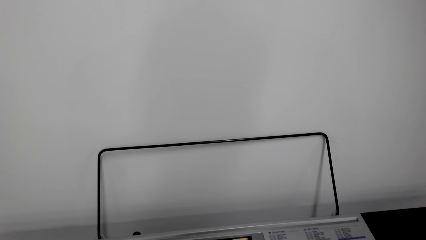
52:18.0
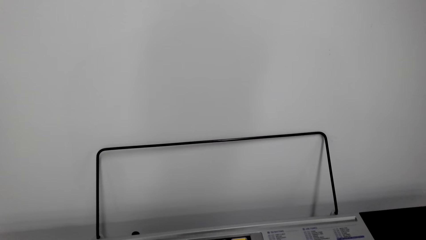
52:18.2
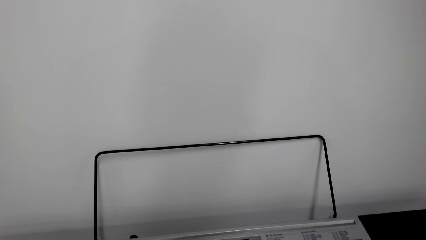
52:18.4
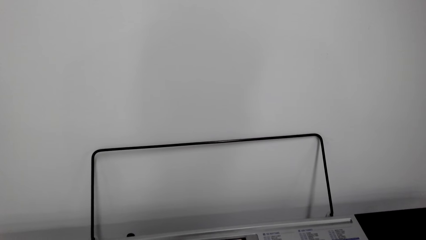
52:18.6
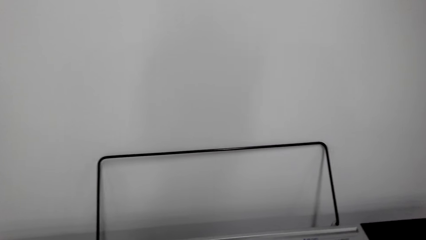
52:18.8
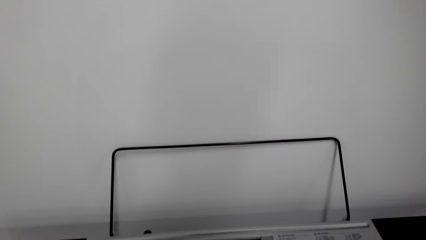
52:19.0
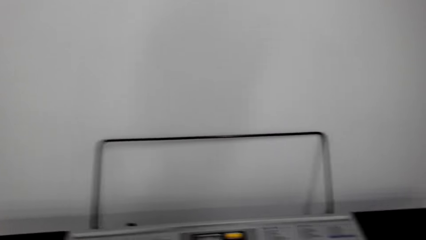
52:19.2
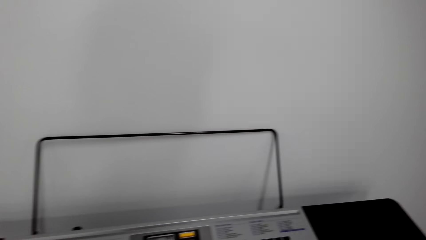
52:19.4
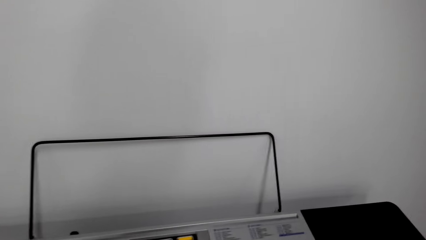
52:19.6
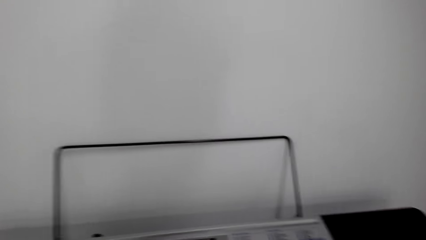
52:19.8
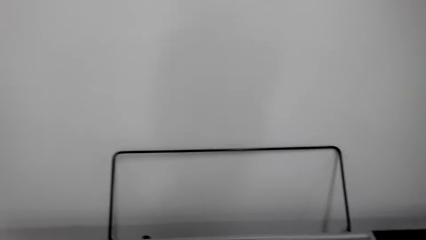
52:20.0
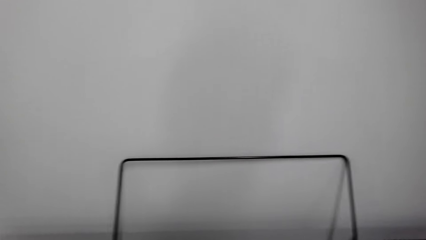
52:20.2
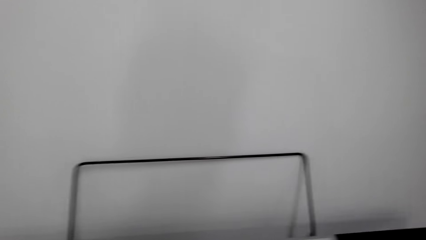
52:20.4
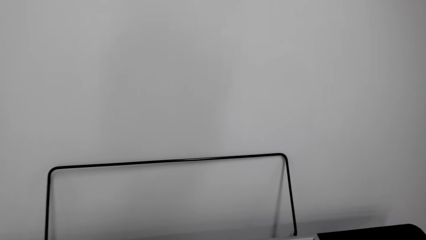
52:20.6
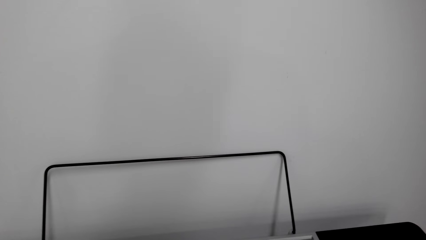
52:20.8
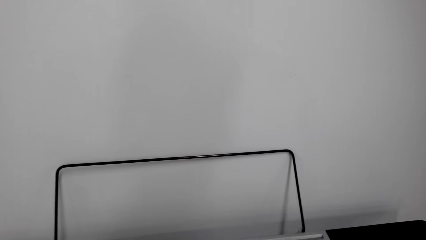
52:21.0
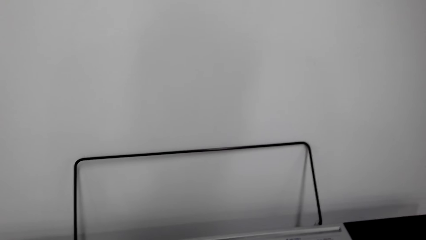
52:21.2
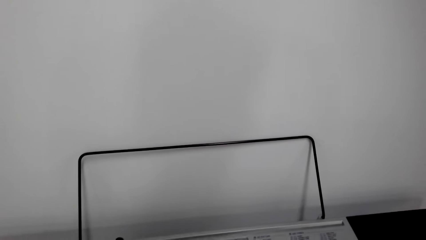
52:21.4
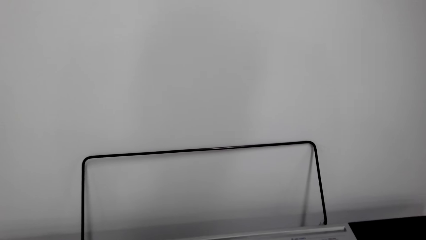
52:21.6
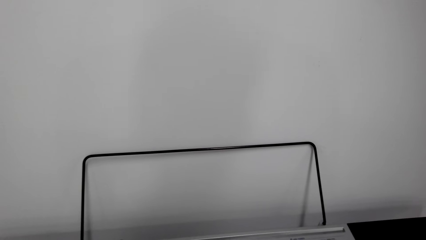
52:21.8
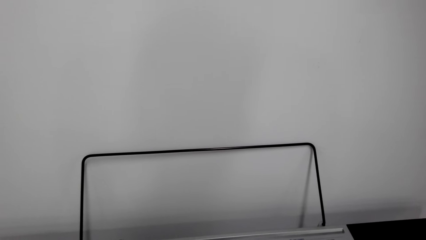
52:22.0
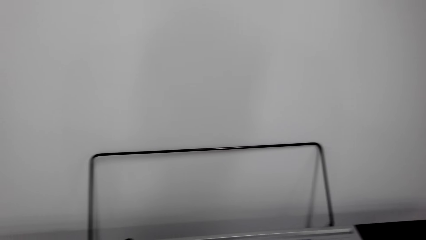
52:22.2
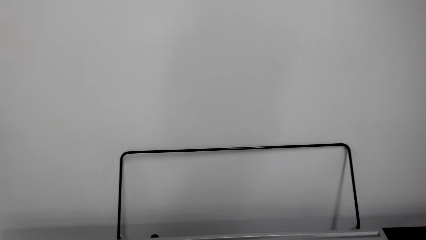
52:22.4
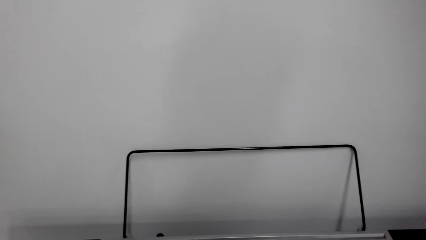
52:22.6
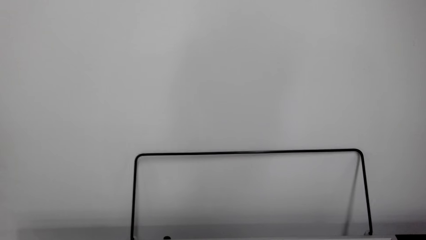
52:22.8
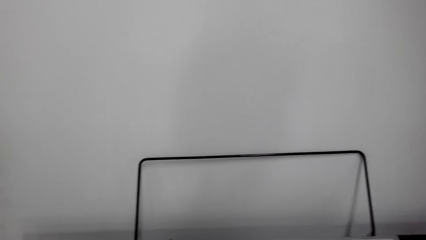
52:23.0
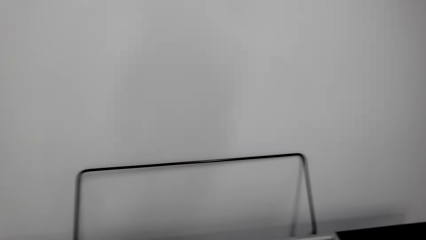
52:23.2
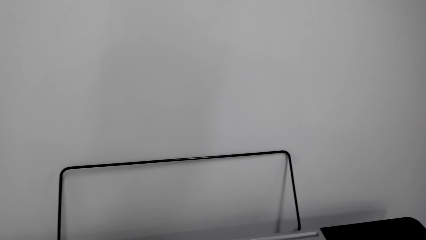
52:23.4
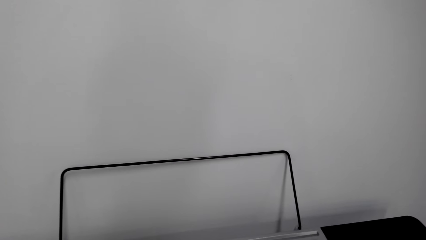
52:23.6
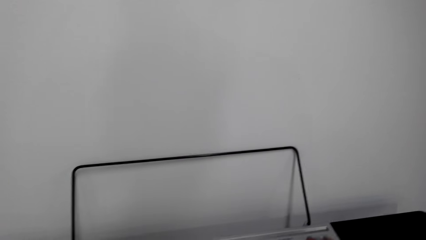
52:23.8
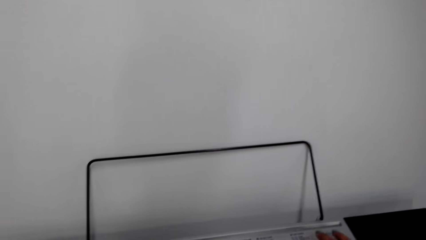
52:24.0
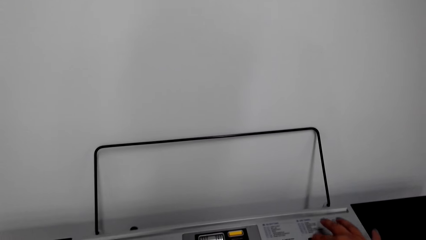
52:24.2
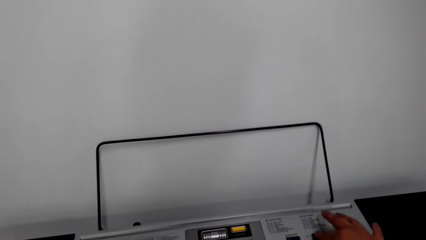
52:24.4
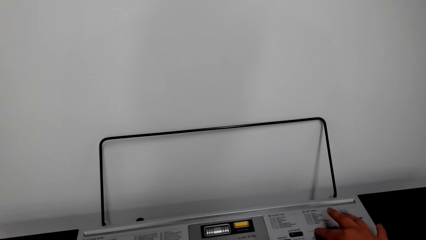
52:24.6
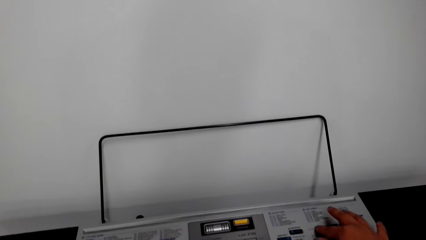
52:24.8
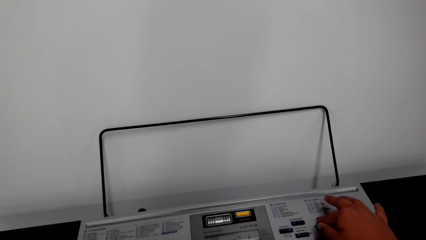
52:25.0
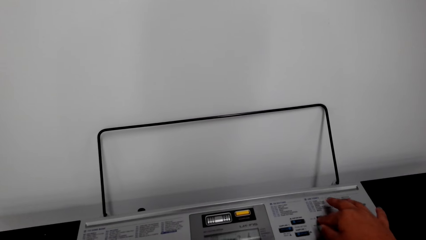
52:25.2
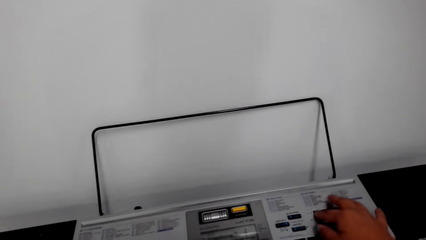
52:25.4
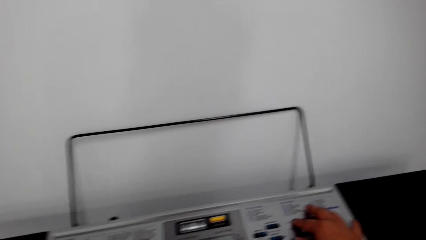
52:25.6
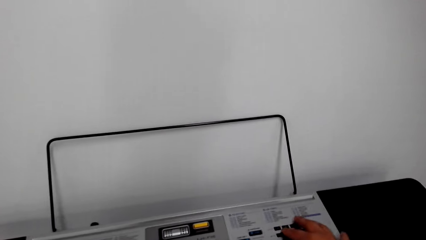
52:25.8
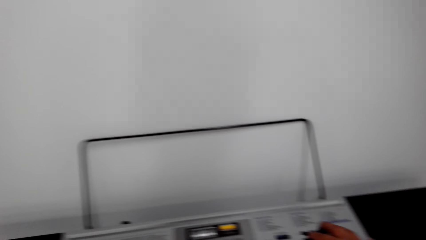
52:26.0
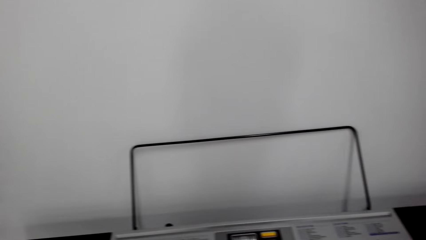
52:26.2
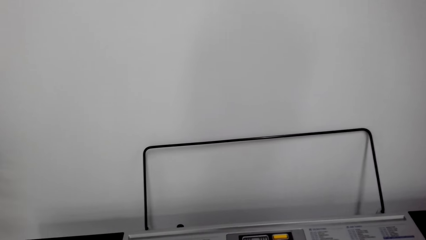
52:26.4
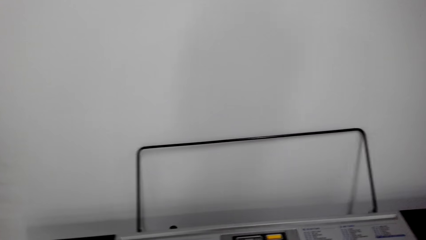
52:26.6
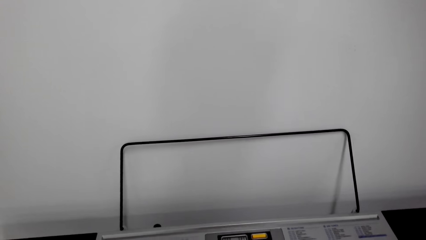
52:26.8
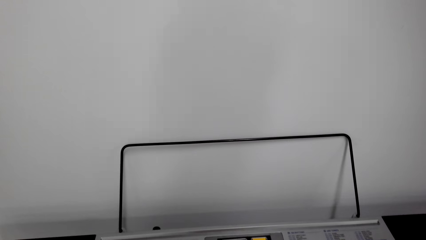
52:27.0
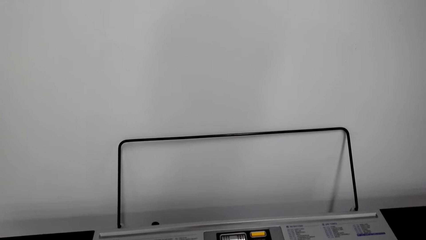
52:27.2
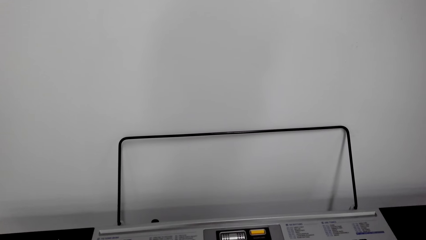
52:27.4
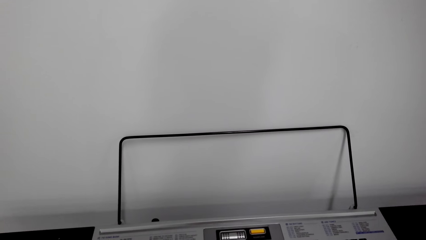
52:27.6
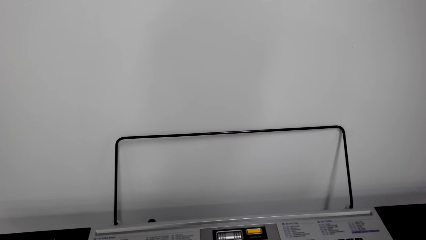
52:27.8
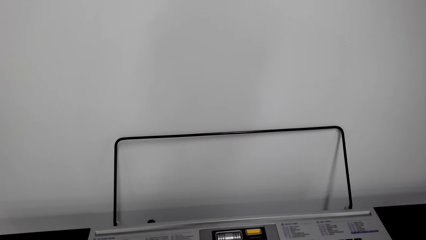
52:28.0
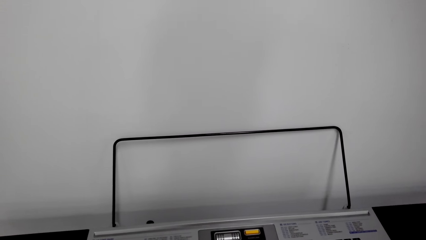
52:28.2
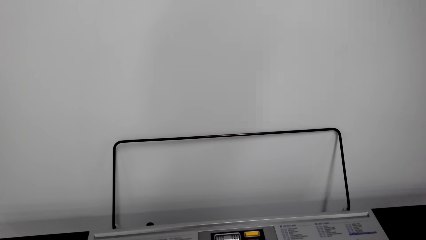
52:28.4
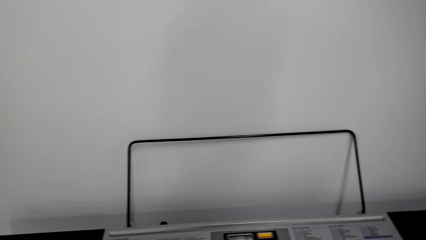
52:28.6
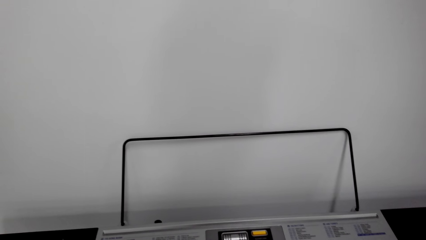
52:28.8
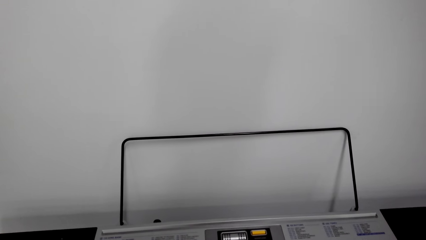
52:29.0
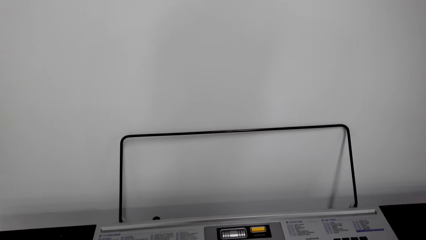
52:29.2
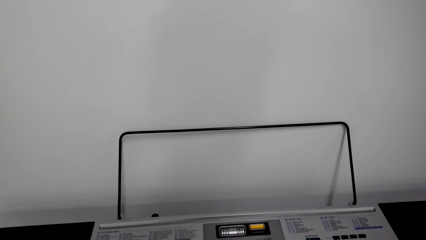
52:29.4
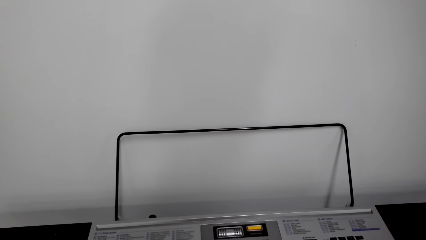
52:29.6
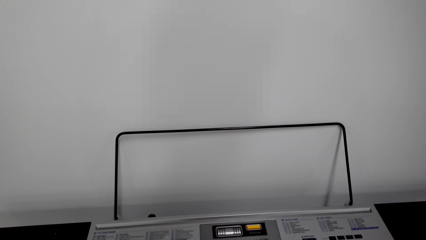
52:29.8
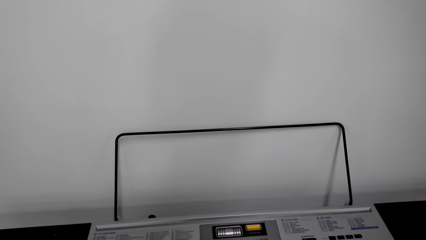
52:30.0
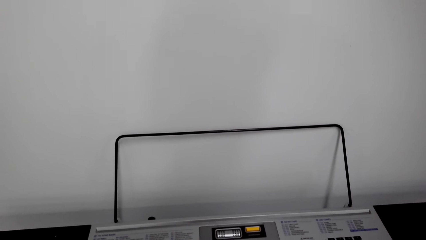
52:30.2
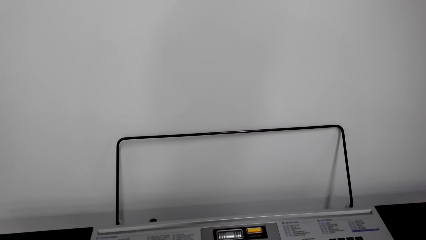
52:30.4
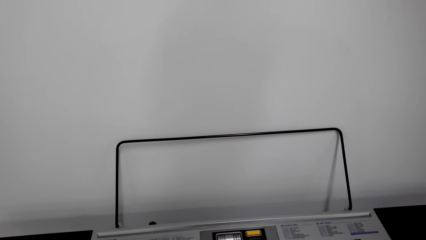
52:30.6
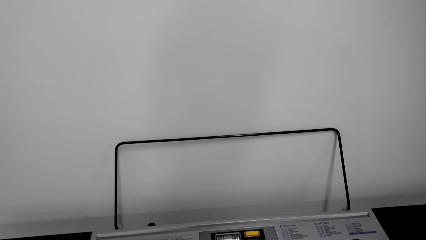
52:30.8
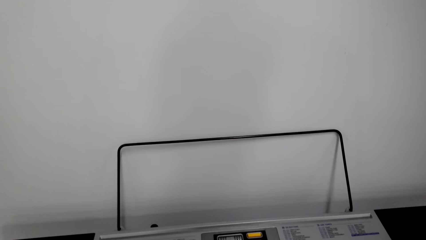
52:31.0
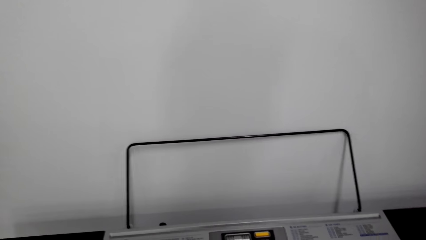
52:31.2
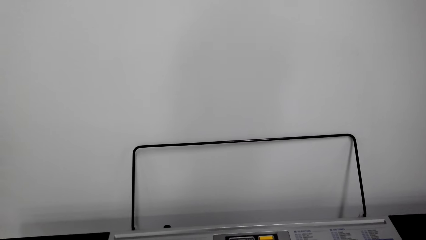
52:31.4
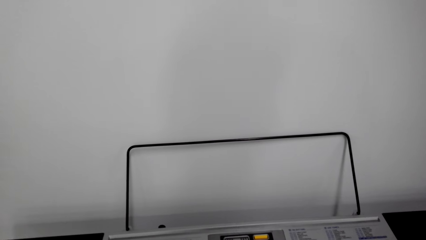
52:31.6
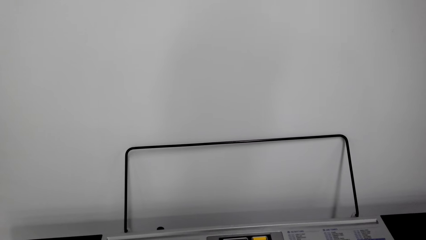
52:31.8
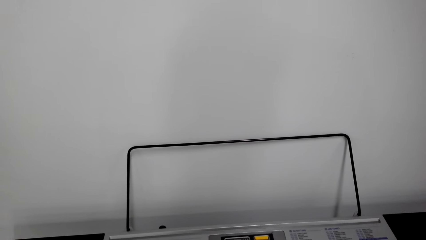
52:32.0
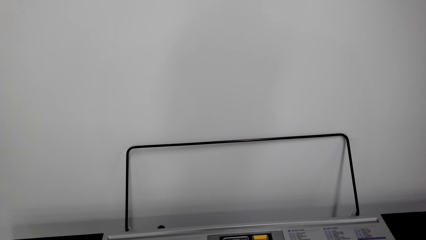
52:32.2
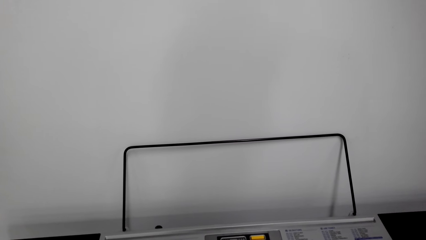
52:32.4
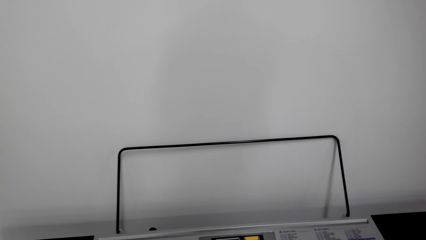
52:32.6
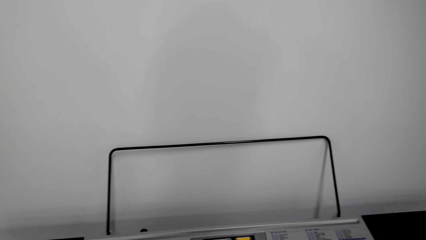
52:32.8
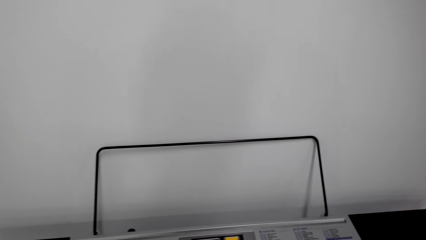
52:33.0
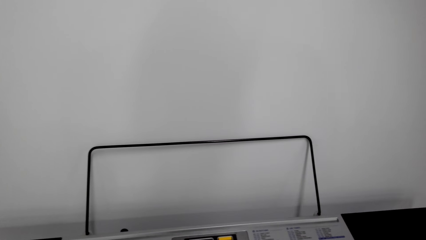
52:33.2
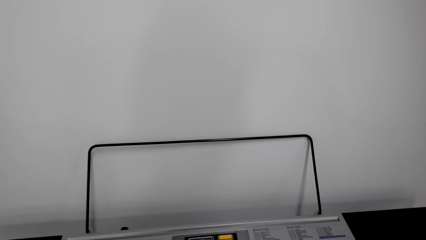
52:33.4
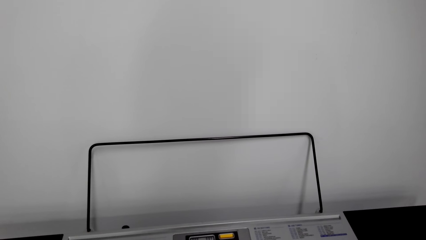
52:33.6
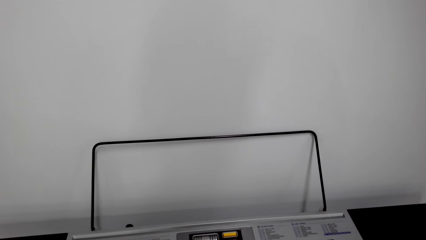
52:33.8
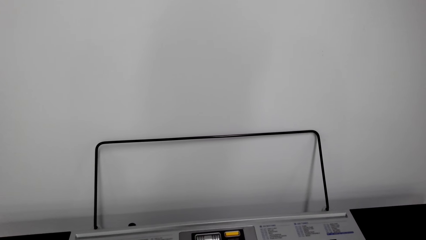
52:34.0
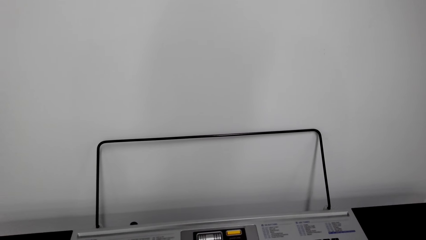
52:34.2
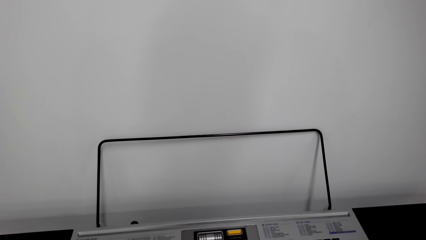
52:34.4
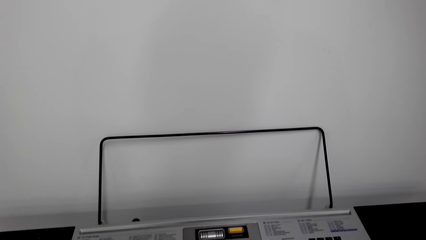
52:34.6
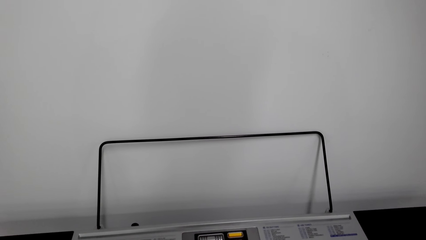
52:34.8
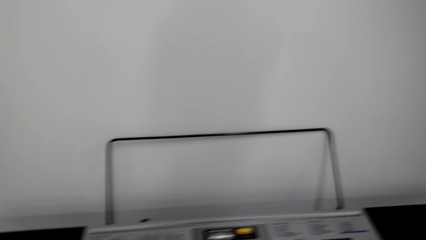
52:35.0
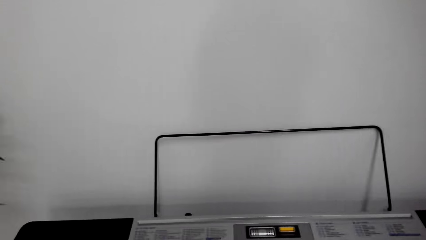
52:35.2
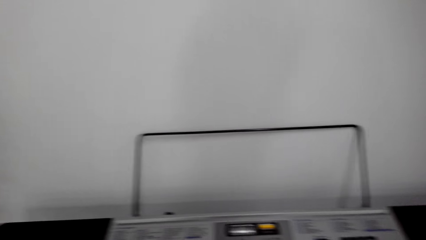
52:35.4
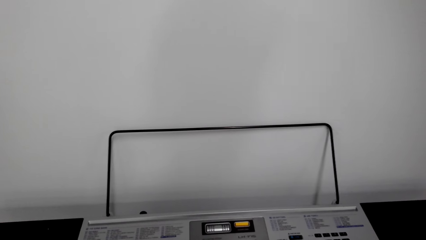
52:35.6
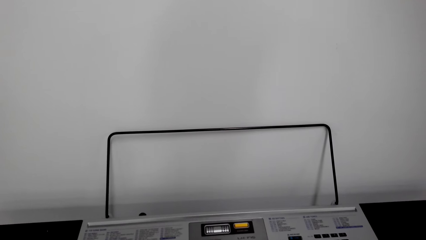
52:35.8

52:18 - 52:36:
The camera wearer turns around the room. They operate the piano. They turn around the room.
